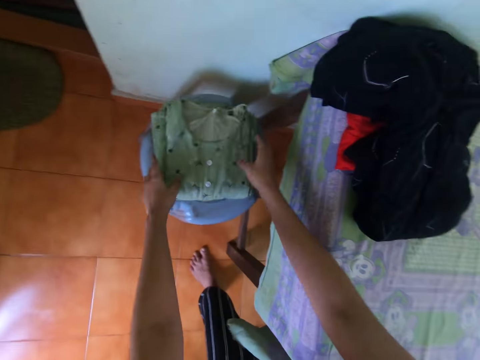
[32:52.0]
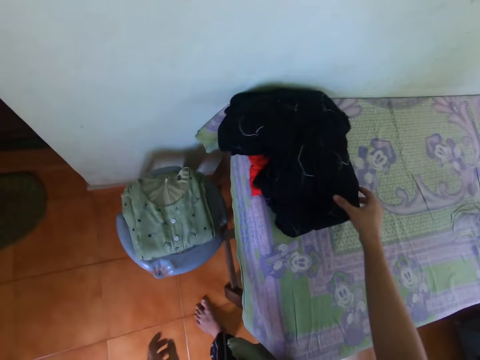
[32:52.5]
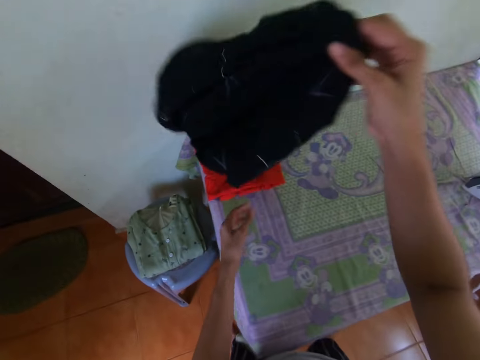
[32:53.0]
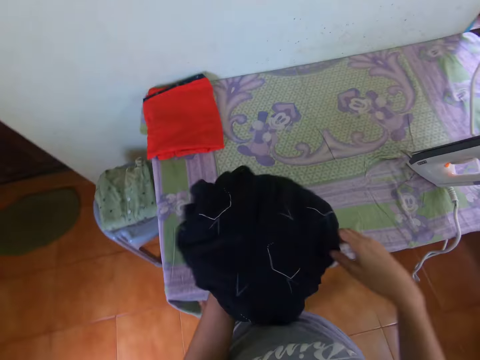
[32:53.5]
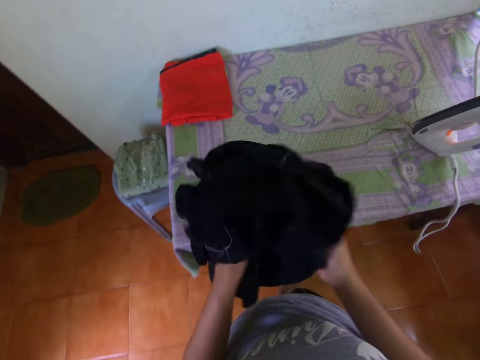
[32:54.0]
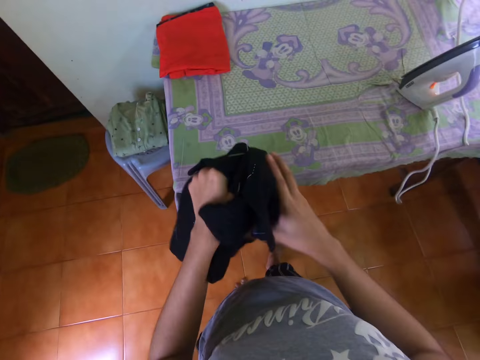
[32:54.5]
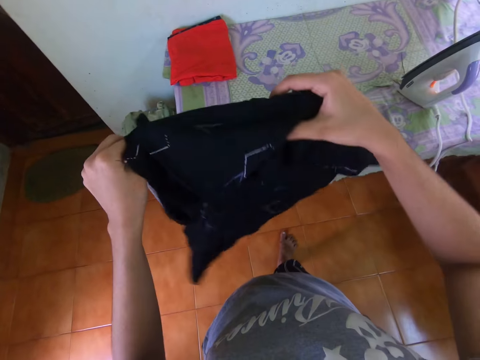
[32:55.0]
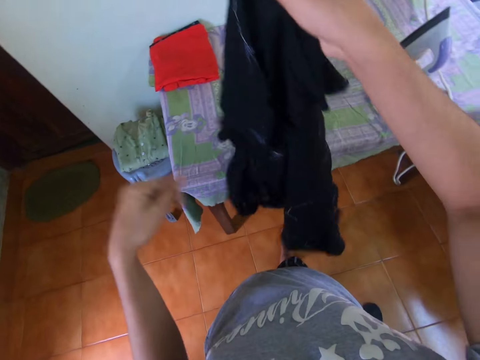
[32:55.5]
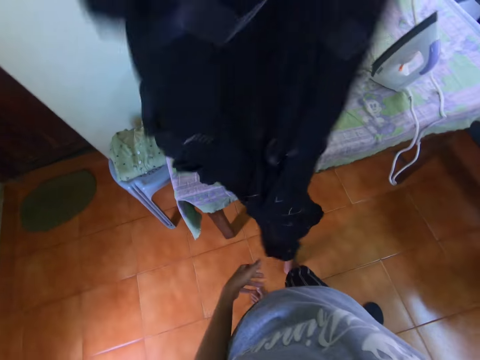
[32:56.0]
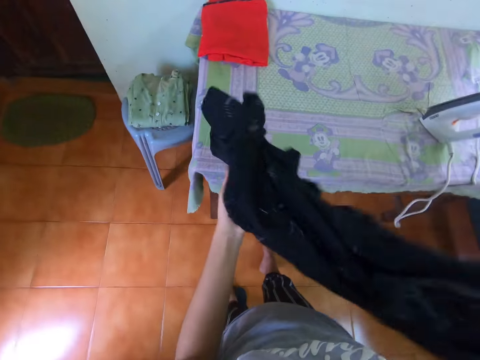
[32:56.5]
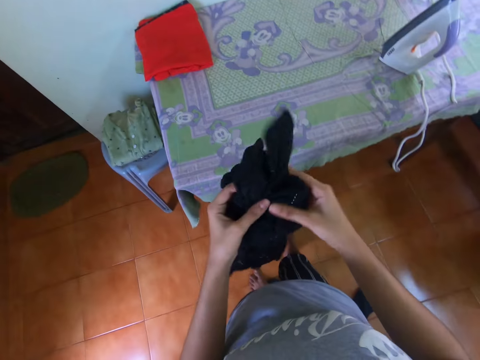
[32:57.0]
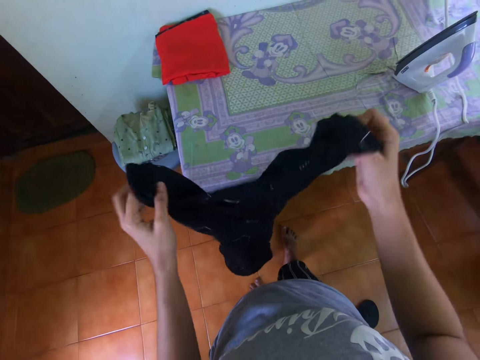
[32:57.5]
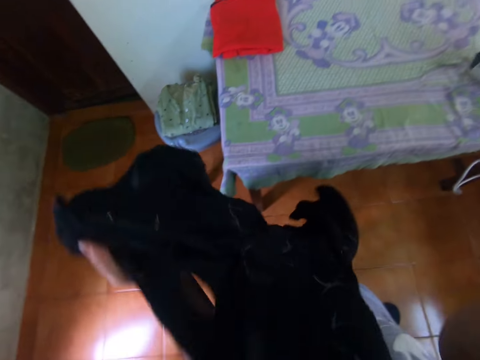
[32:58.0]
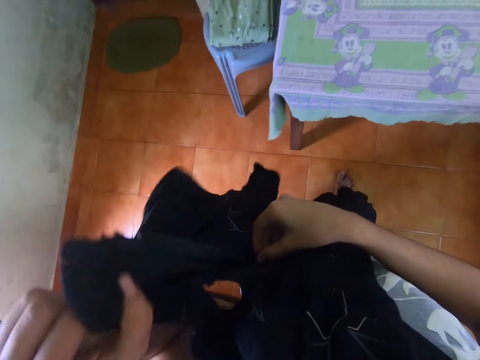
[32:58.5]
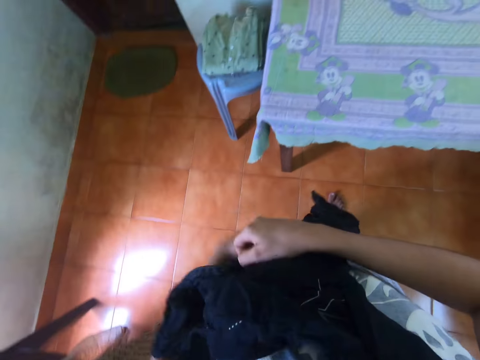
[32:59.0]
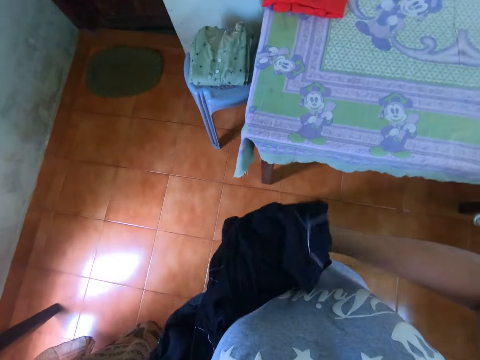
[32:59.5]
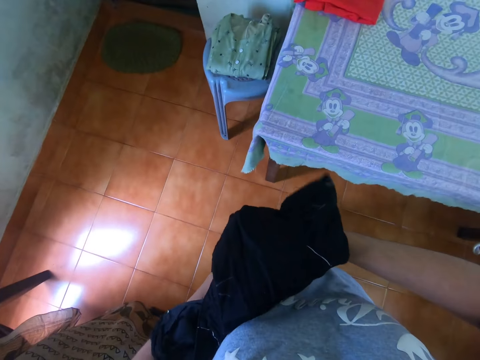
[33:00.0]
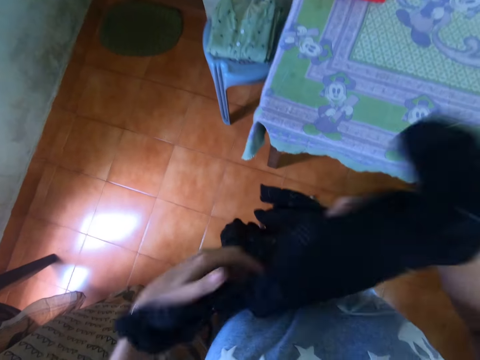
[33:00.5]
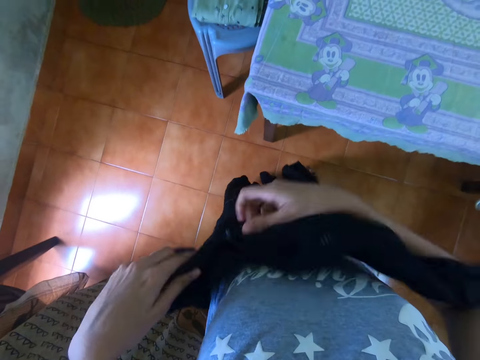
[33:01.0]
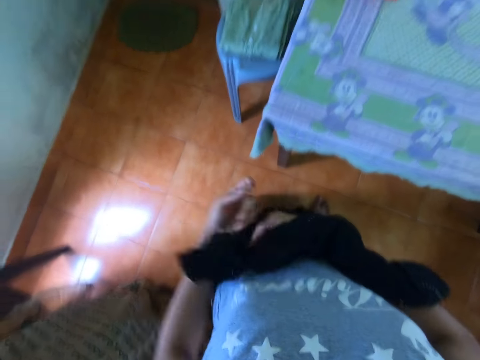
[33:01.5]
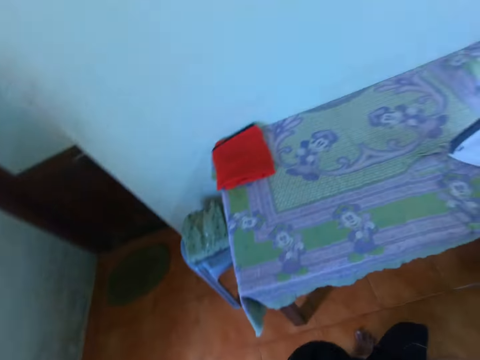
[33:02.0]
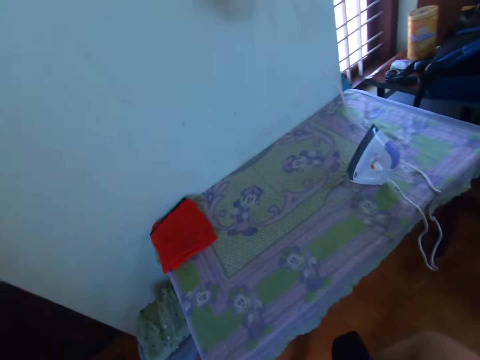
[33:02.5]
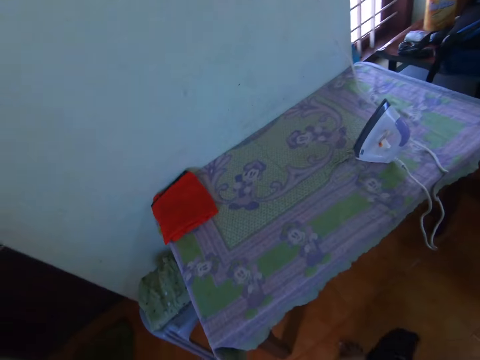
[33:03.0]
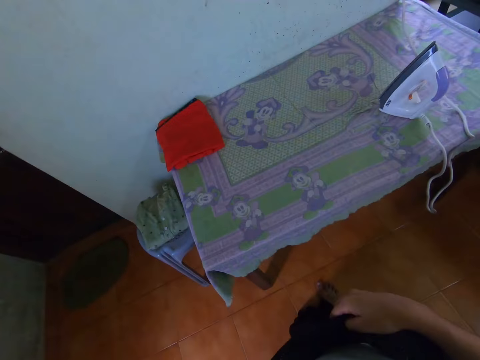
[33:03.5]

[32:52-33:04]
The camera wearer puts the folded dress on a plastic stool. They pick up the dress or cloth on the table in the room. They unfold the dress in the room. They straighten the cloth with both hands. They close up the zip on the dress.

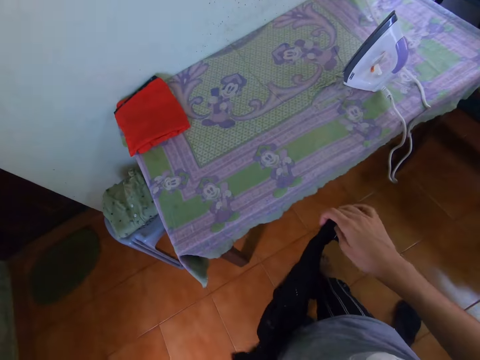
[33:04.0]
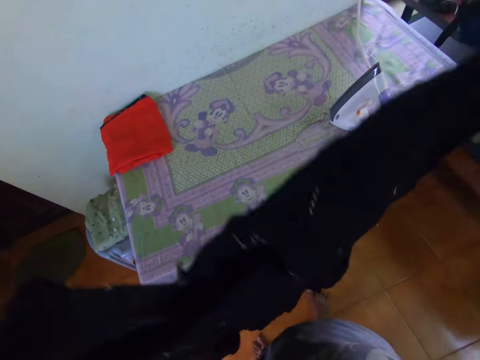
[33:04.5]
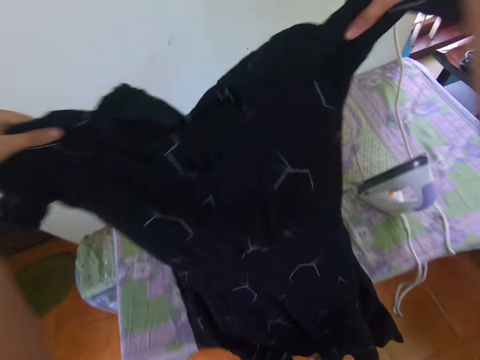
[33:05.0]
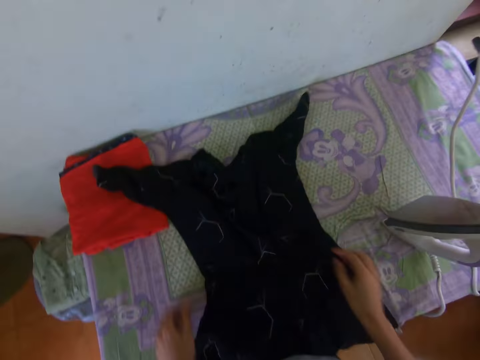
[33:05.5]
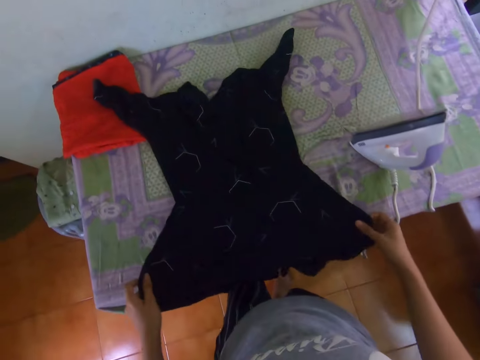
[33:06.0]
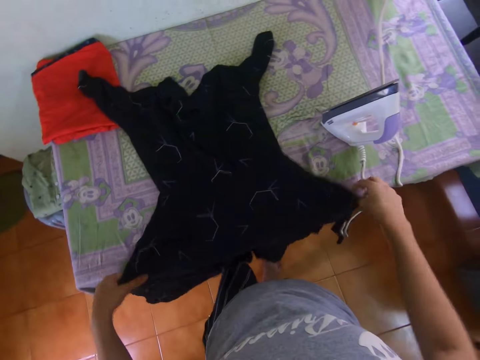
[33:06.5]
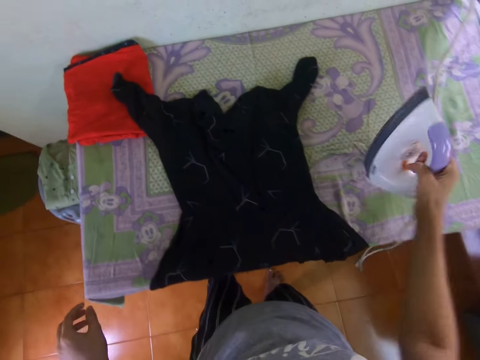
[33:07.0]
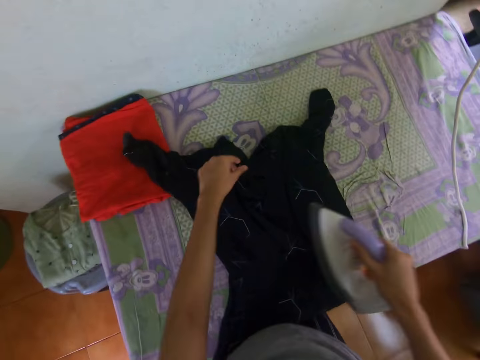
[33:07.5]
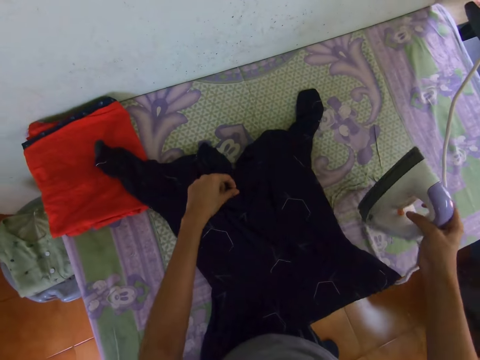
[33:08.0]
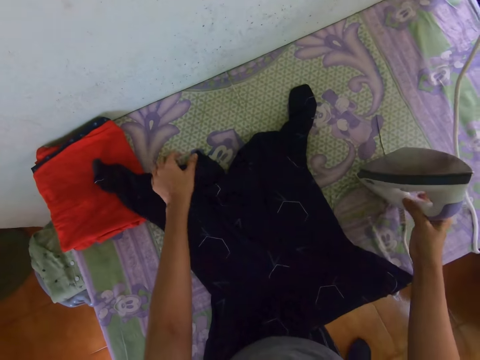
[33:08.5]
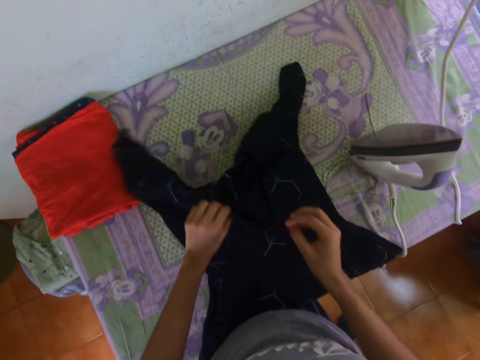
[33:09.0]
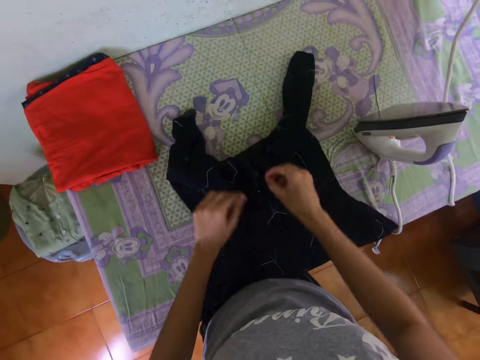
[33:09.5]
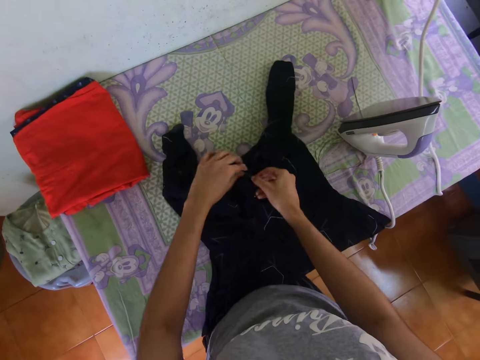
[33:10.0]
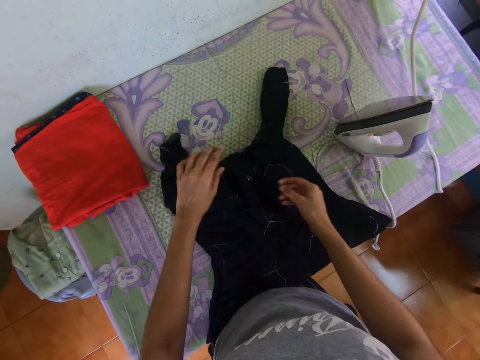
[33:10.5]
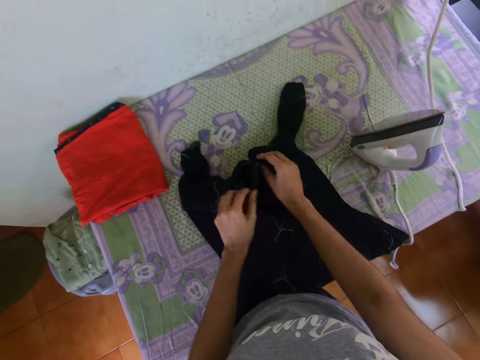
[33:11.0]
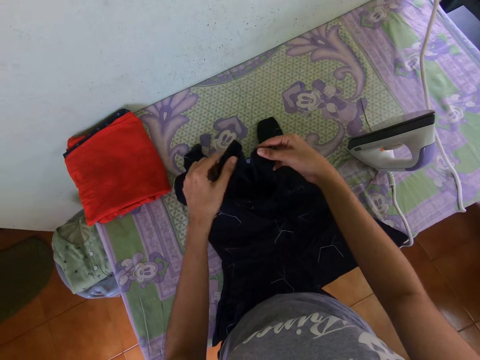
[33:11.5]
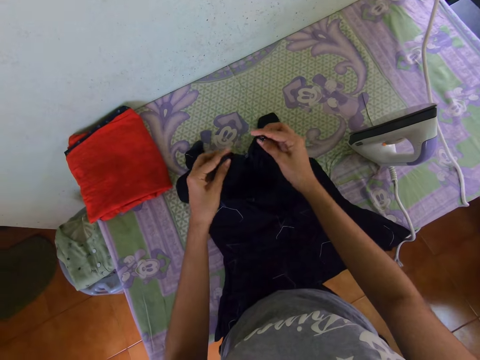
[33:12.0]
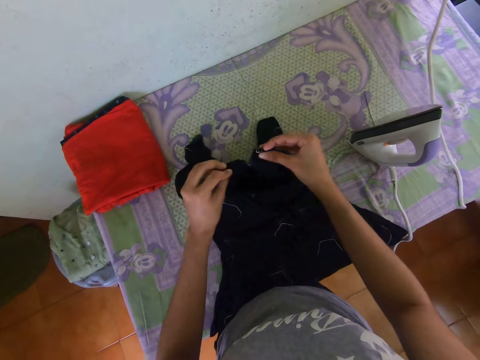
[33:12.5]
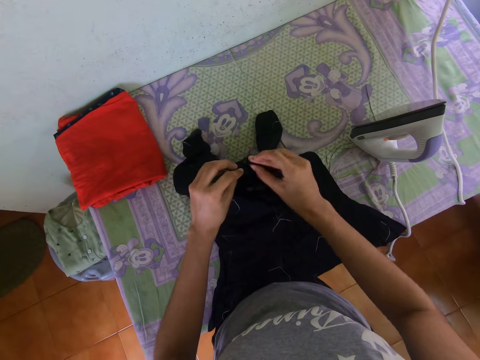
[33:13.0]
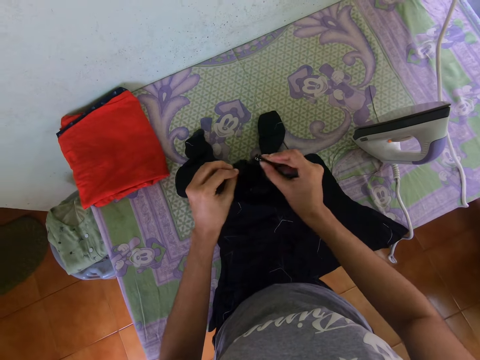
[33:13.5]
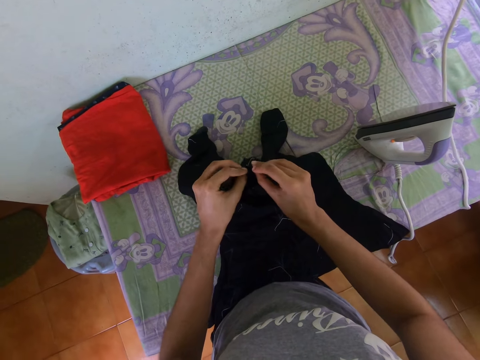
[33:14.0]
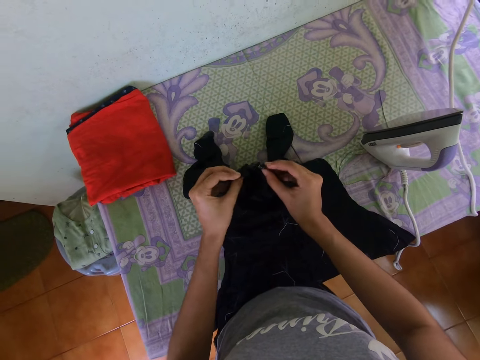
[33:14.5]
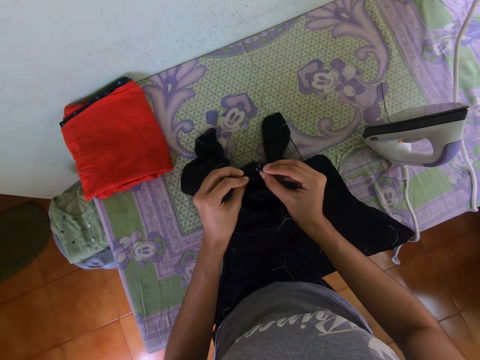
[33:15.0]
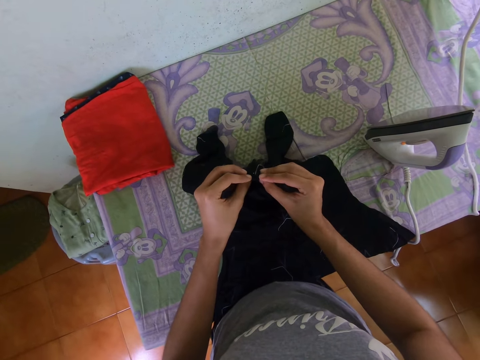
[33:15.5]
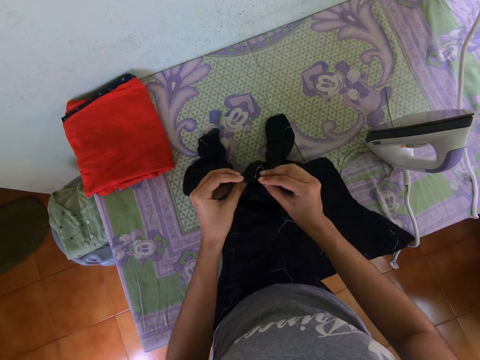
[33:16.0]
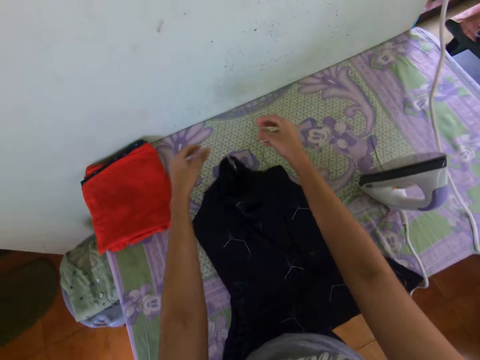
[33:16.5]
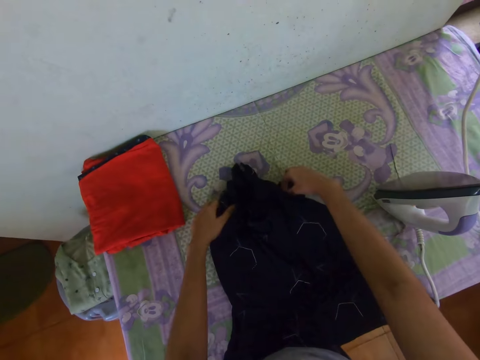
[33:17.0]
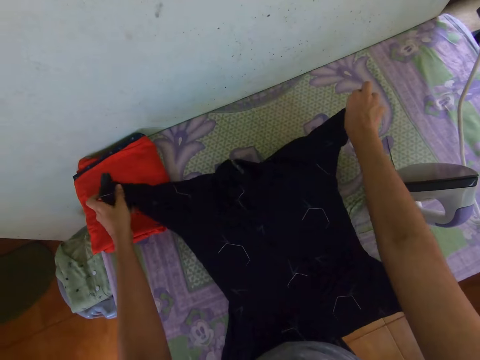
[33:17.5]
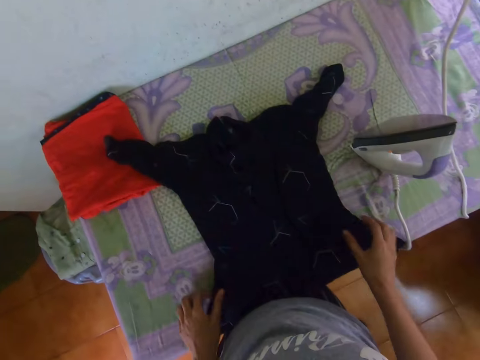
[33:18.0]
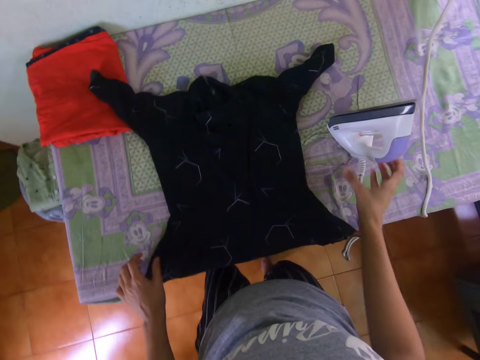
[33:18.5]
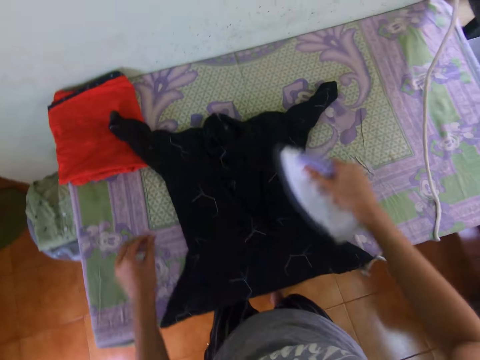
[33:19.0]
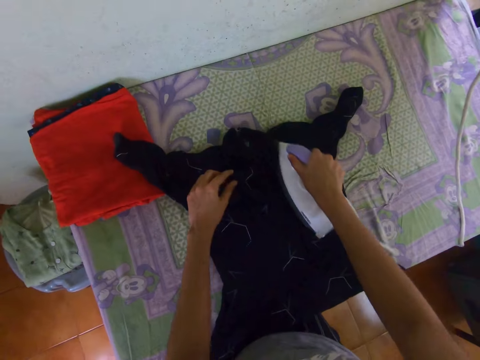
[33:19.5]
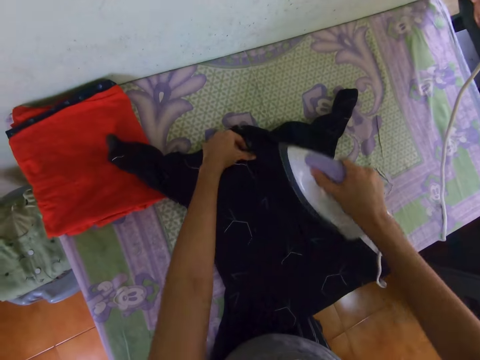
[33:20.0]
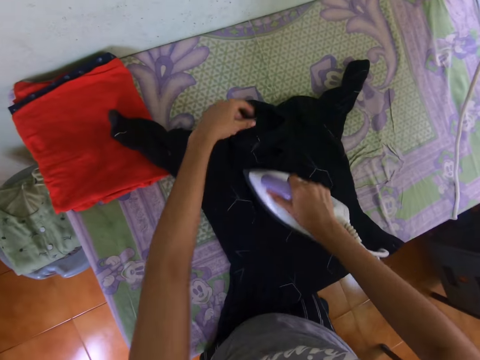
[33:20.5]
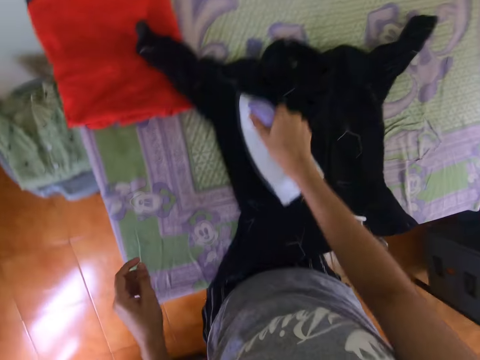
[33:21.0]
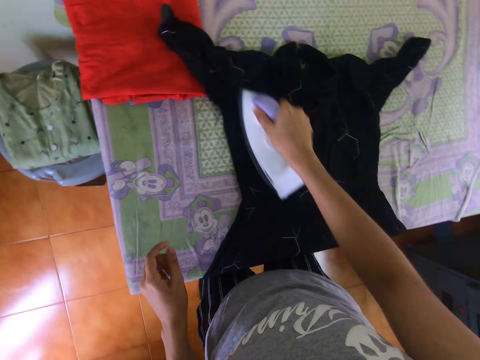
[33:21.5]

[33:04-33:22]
The camera wearer puts the dress or cloth on the table in a room. They pick up the iron or iron box on the table. They iron the cloth with the iron box. They put the iron box on the table. They close up the zip on the dress. They fold the cloth with both hands. They lay the dress on the table. They pick up the iron on the table. They iron the dress on the table with the iron box.
